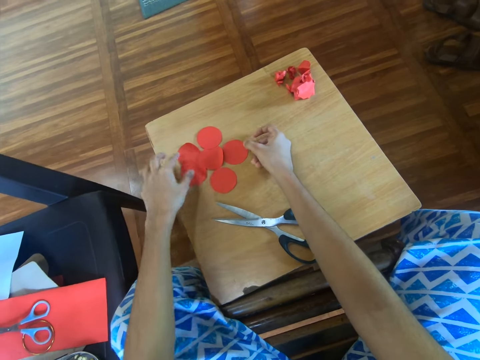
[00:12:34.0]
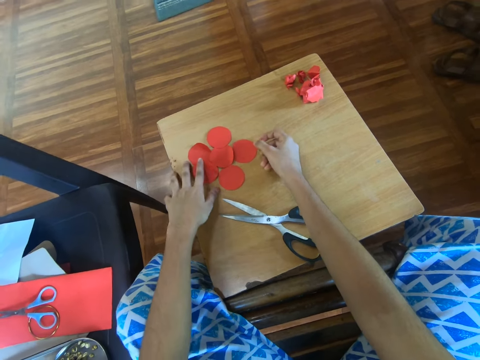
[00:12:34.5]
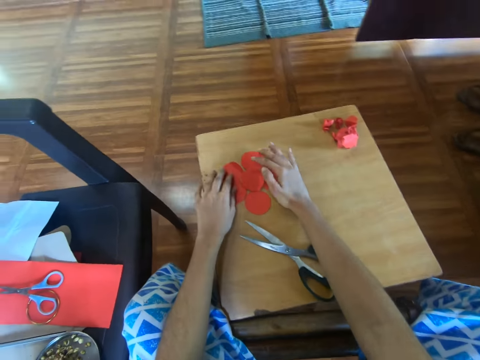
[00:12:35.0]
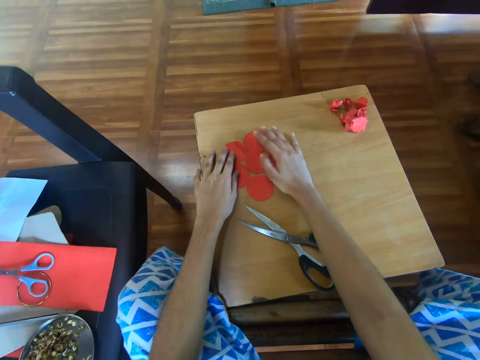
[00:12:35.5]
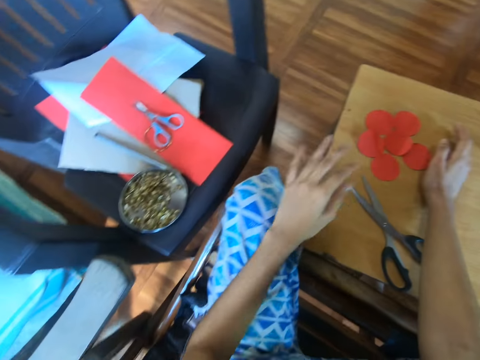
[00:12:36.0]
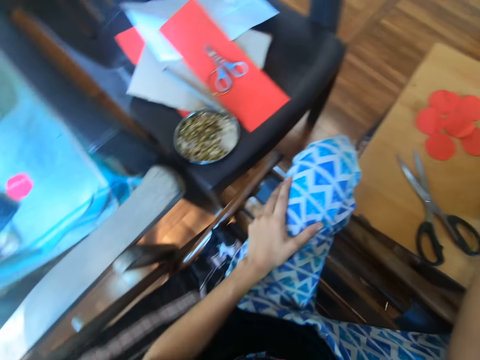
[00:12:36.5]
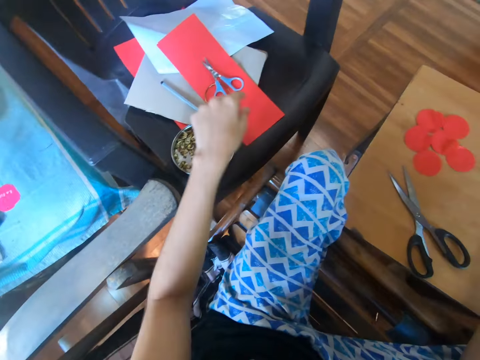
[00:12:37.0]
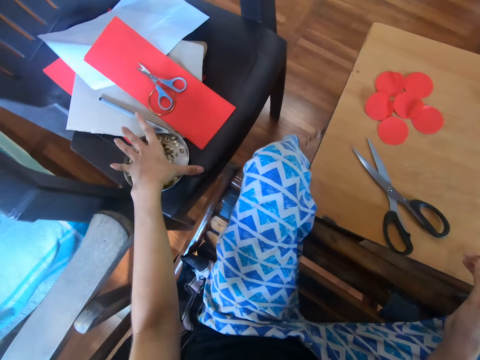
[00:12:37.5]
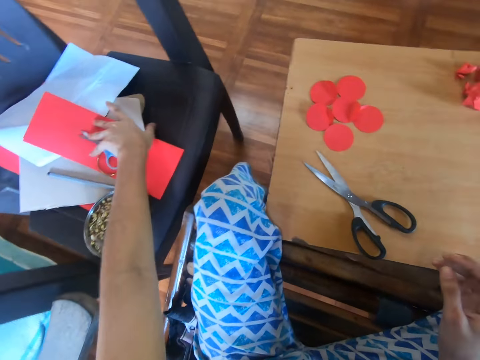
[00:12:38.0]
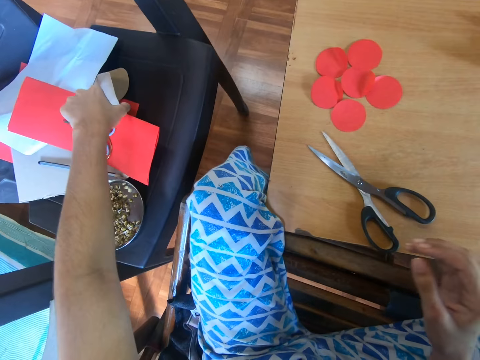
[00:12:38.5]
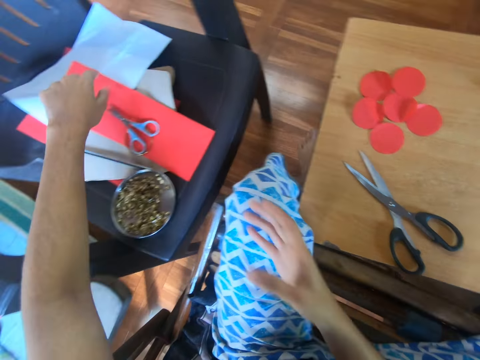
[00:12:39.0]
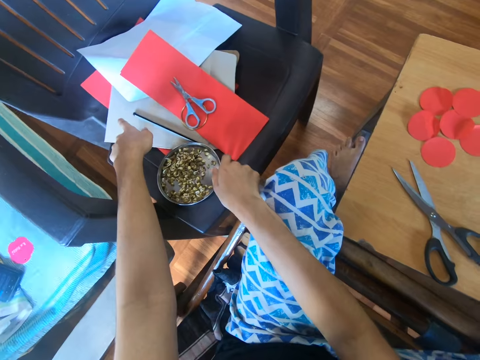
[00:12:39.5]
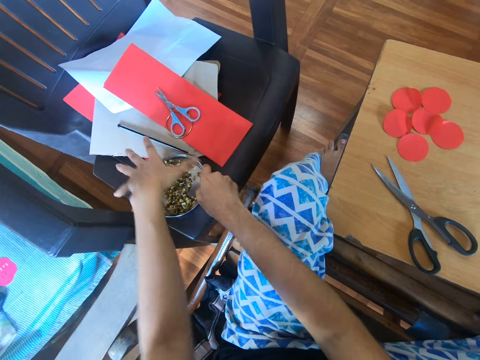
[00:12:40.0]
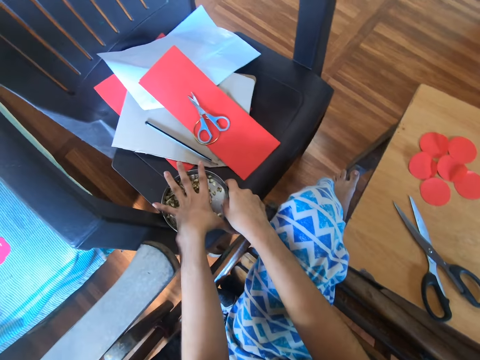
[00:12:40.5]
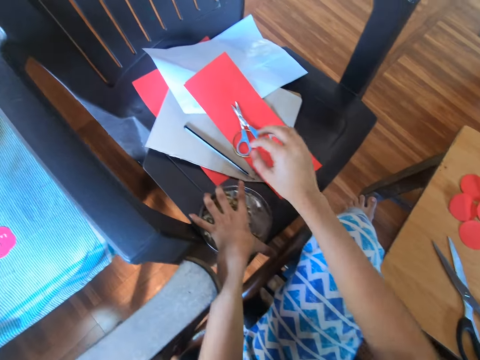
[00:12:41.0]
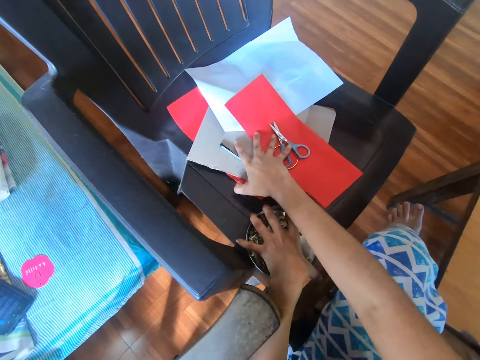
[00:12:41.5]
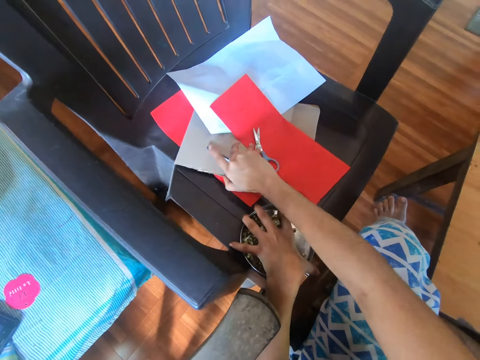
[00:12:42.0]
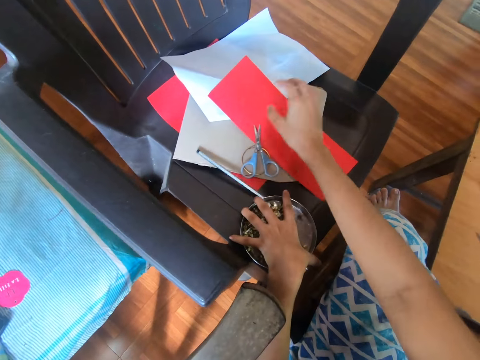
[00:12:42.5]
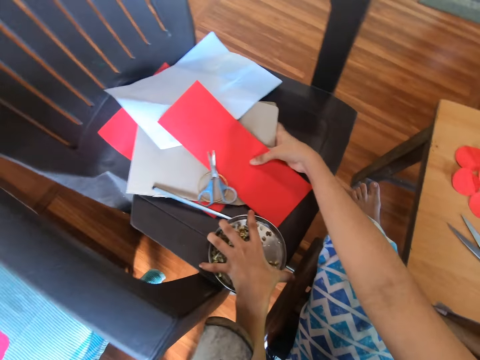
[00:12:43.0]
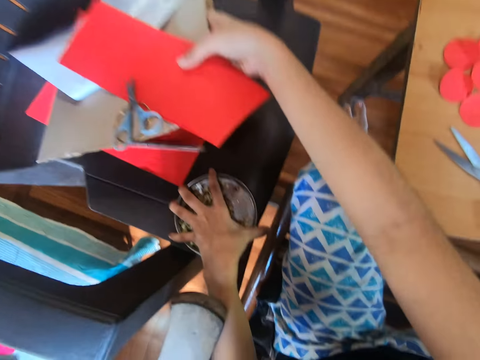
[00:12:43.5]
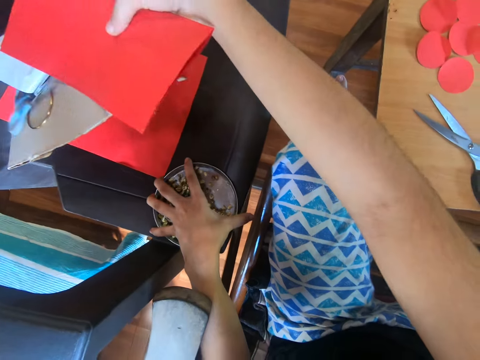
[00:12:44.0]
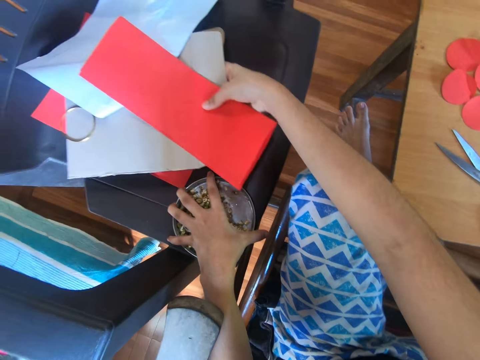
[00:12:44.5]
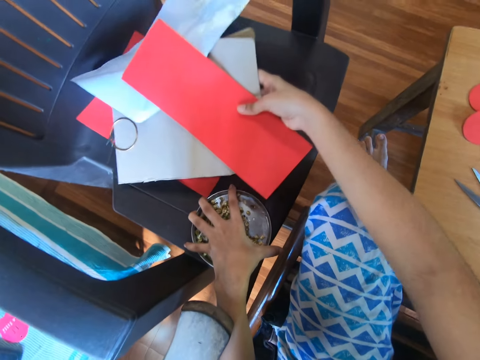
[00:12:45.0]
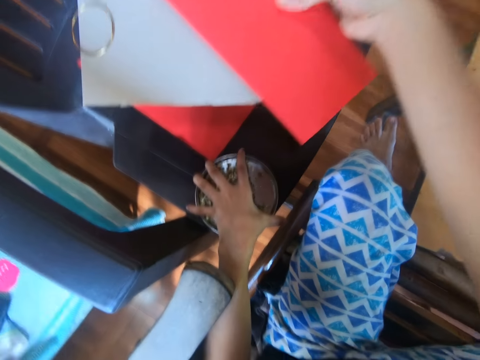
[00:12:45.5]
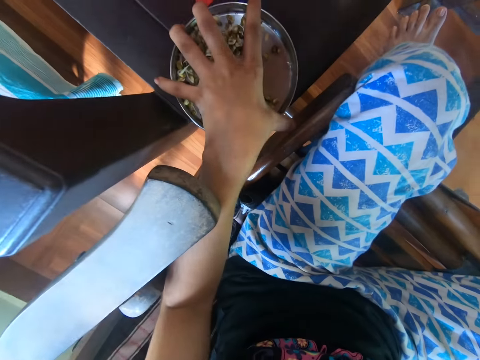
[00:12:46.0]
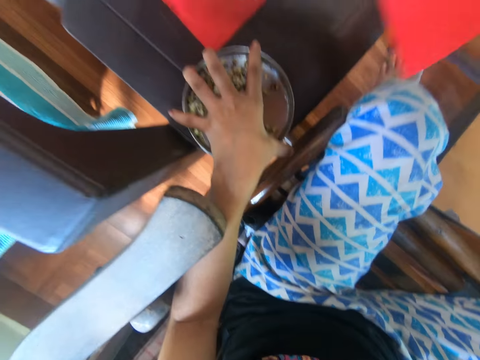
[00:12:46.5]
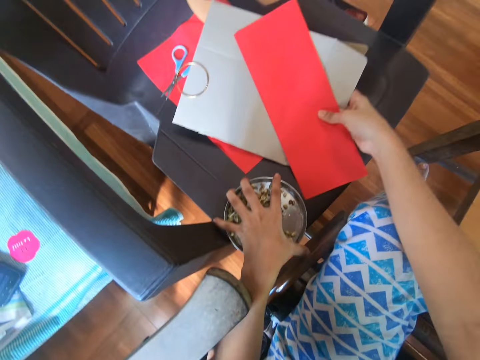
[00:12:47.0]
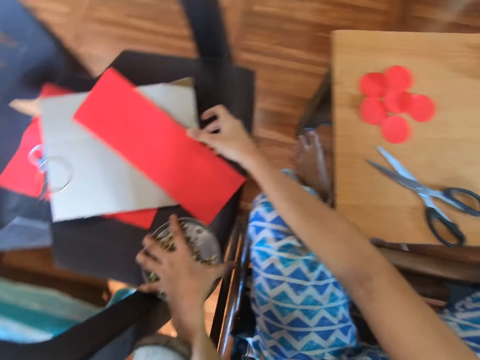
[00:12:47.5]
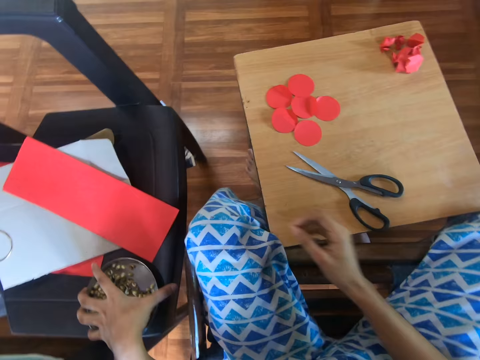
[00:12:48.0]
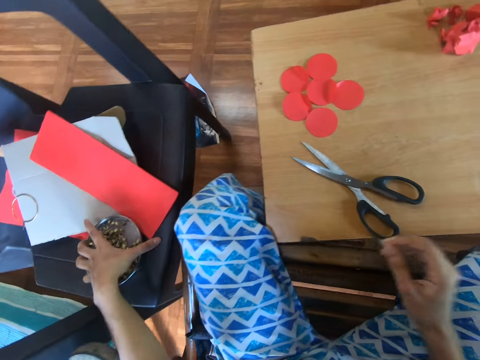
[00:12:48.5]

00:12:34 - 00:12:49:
The camera wearer looks around the room. They search the items on the chair.

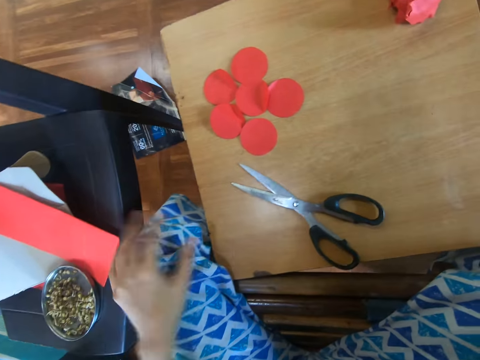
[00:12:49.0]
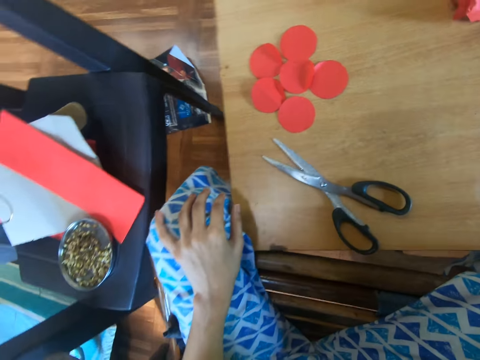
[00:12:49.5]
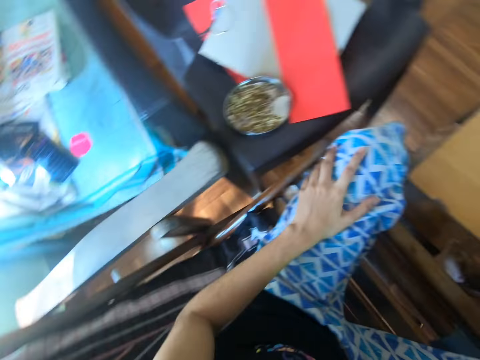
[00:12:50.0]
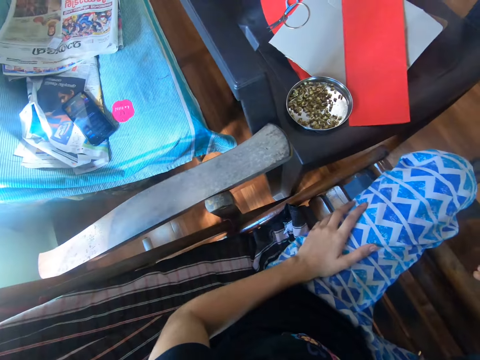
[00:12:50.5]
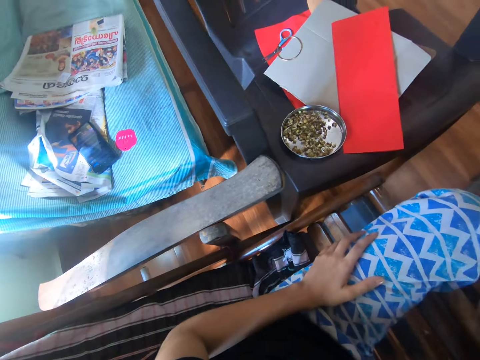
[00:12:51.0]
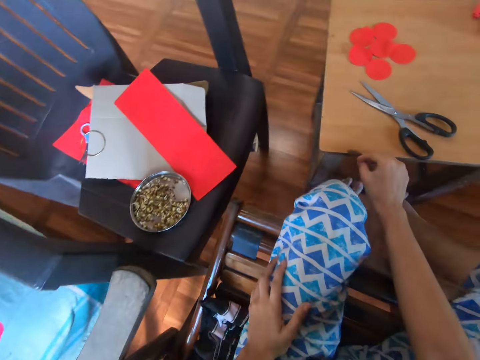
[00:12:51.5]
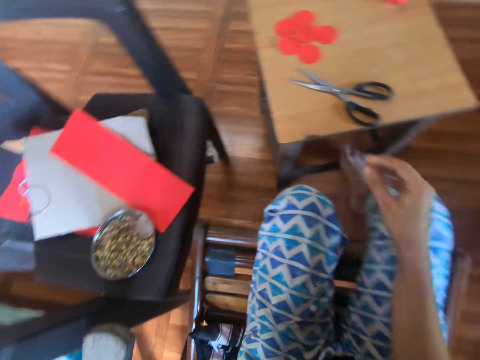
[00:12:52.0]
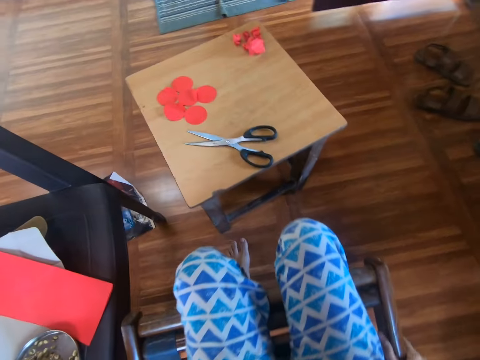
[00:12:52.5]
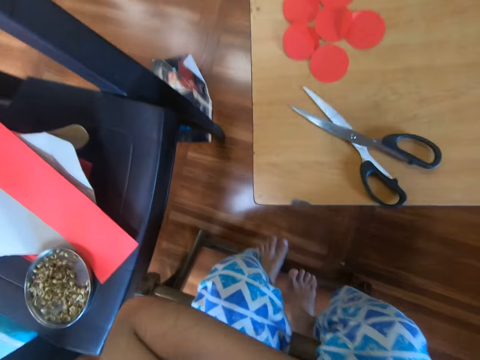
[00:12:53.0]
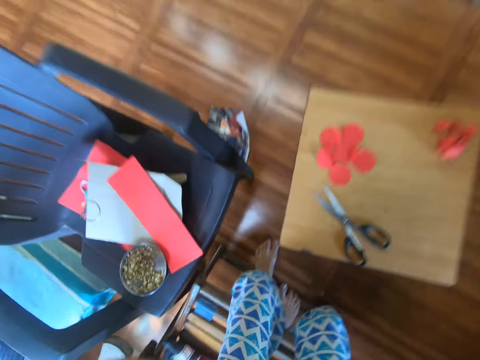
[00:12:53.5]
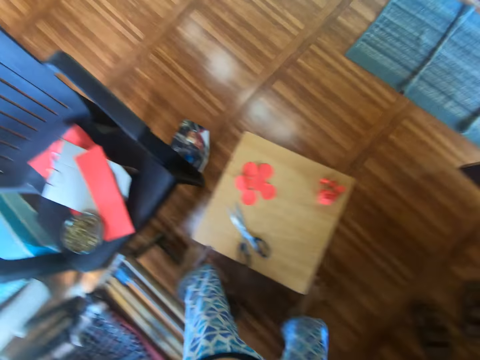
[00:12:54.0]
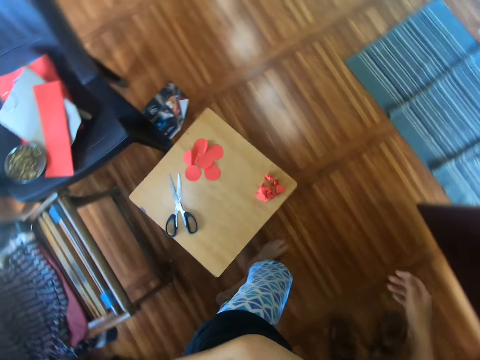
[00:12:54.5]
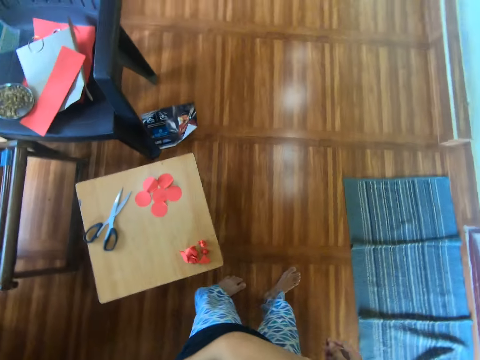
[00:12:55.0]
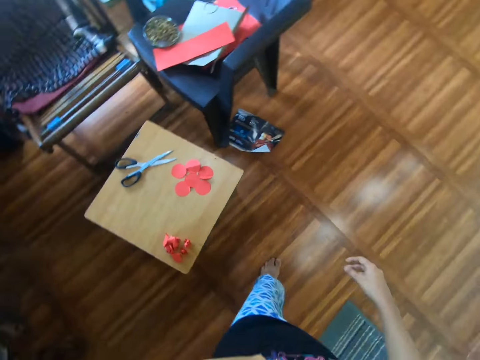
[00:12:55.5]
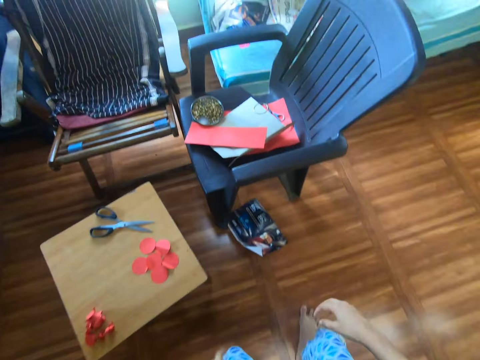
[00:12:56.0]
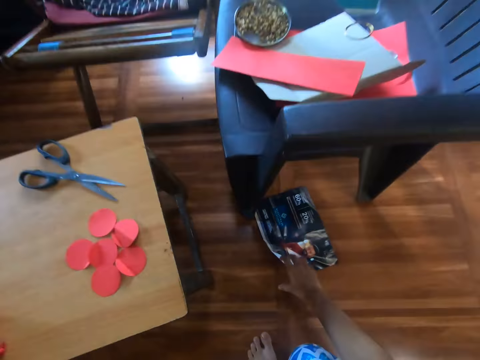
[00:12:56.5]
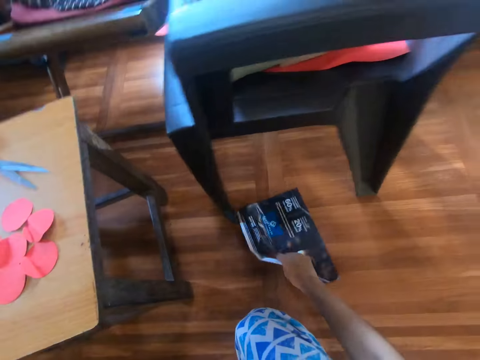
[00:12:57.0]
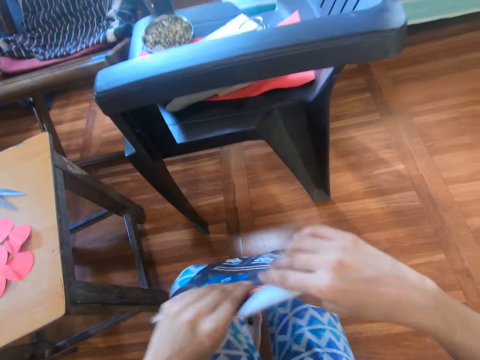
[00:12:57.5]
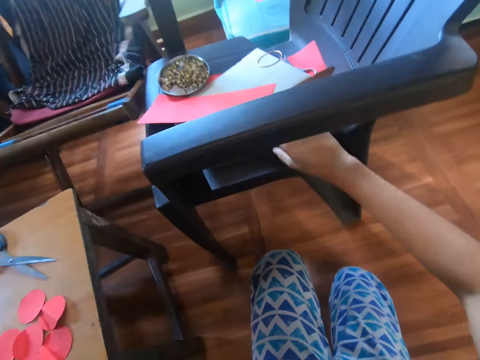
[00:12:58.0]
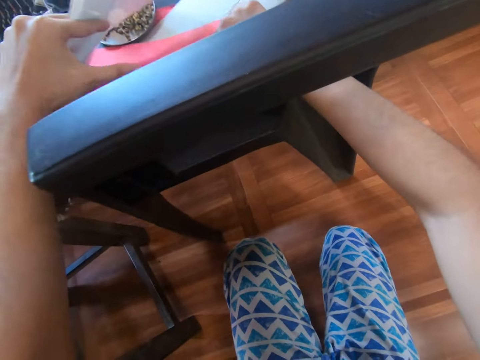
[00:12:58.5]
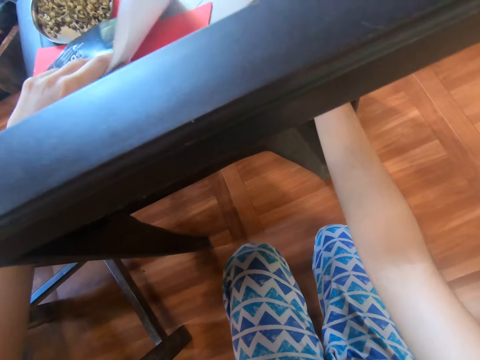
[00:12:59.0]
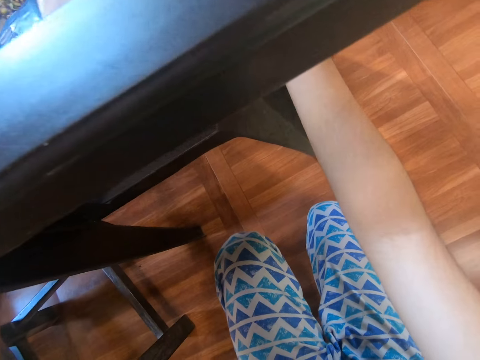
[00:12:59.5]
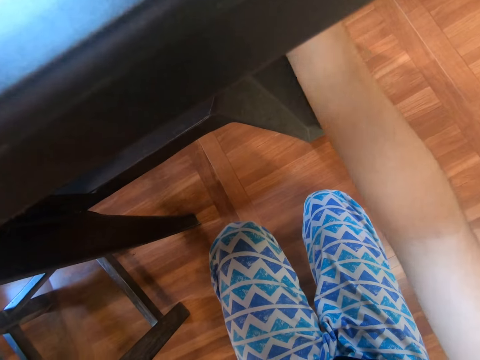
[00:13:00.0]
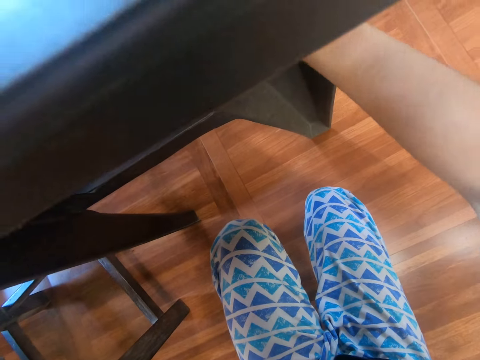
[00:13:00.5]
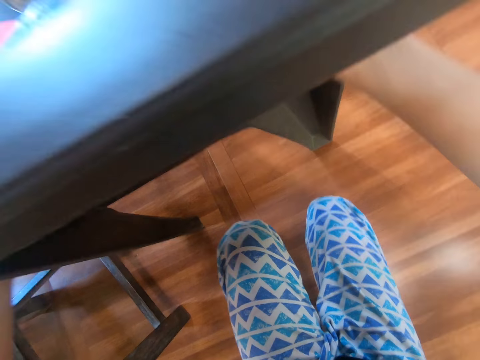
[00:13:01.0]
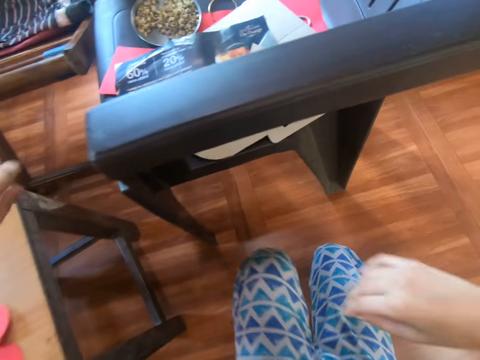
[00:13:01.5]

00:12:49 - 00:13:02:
The camera wearer moves the table with her hand. She walks around the room. She takes a poster from the floor. She moves the papers. She drops the poster on the chair.
